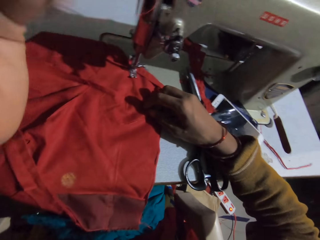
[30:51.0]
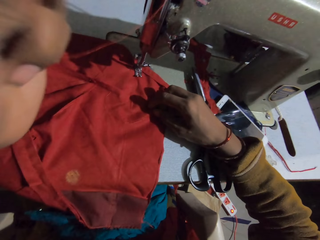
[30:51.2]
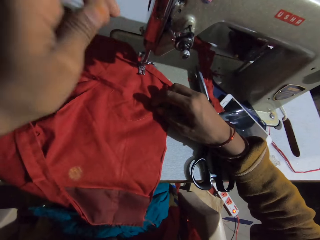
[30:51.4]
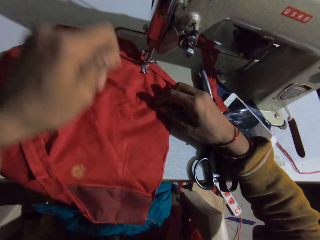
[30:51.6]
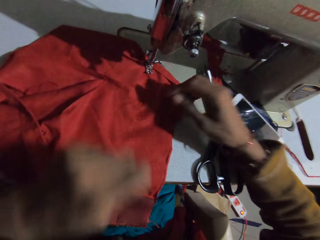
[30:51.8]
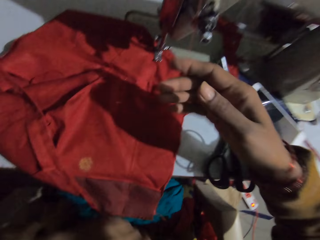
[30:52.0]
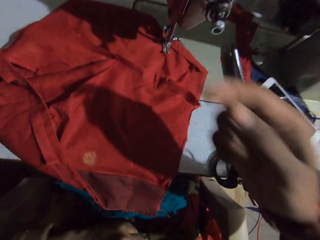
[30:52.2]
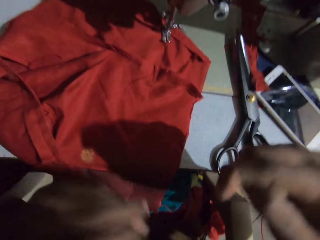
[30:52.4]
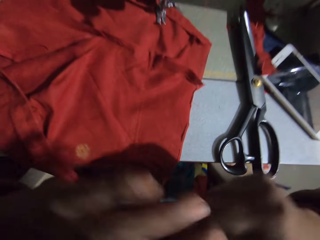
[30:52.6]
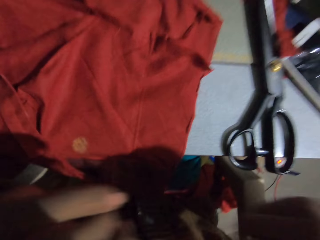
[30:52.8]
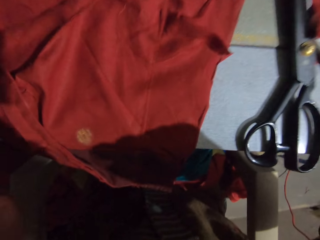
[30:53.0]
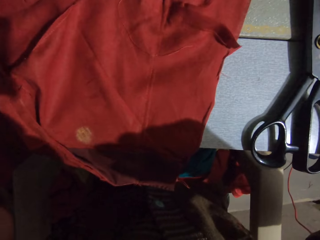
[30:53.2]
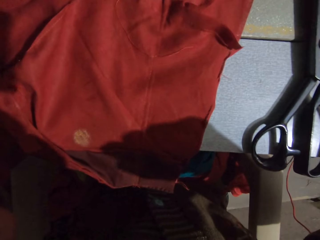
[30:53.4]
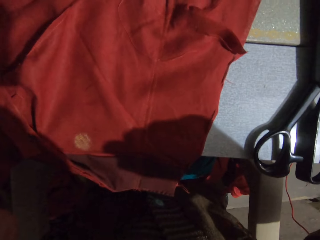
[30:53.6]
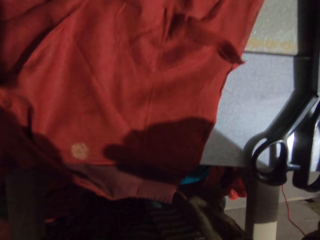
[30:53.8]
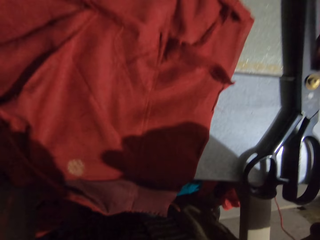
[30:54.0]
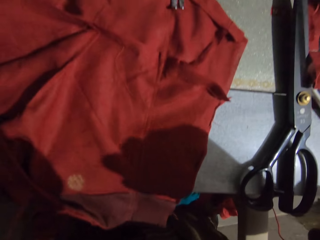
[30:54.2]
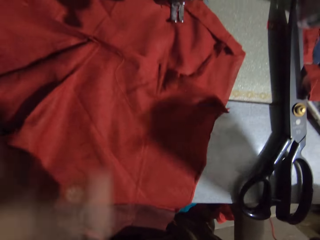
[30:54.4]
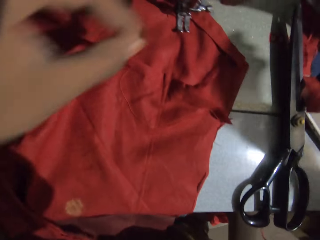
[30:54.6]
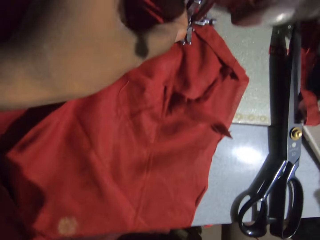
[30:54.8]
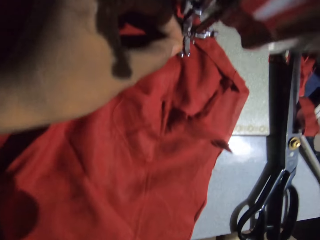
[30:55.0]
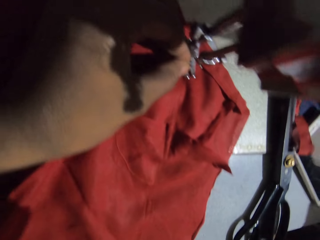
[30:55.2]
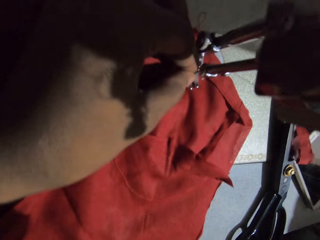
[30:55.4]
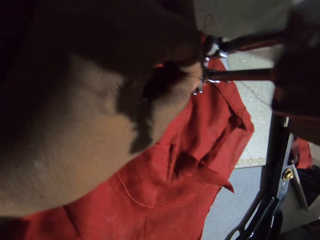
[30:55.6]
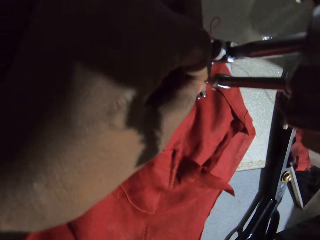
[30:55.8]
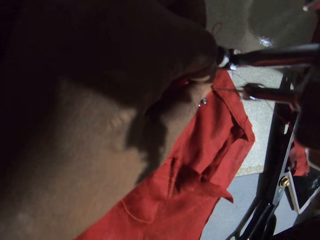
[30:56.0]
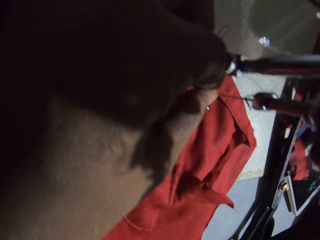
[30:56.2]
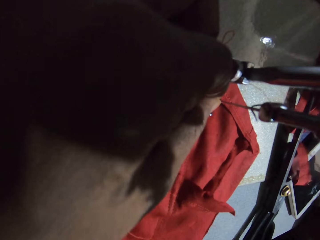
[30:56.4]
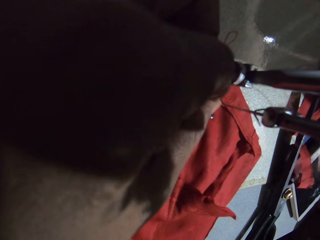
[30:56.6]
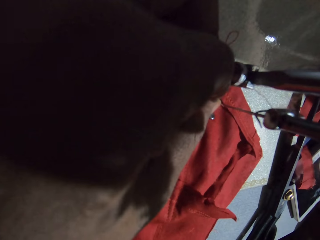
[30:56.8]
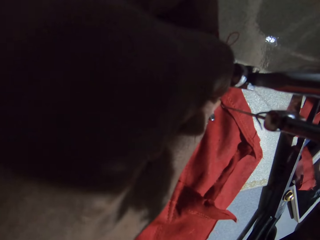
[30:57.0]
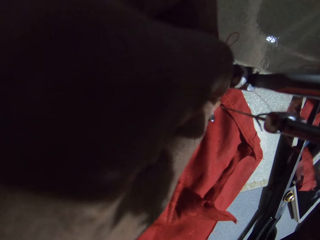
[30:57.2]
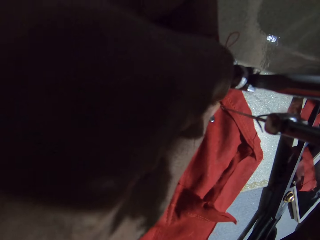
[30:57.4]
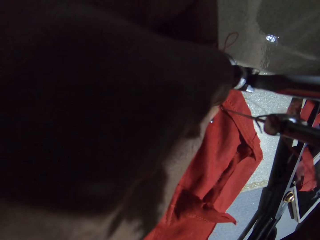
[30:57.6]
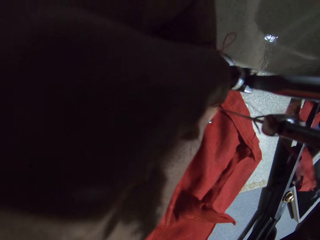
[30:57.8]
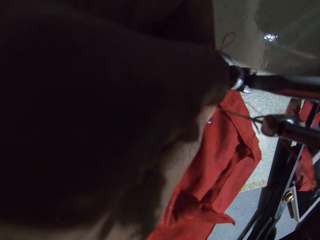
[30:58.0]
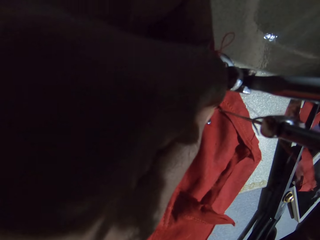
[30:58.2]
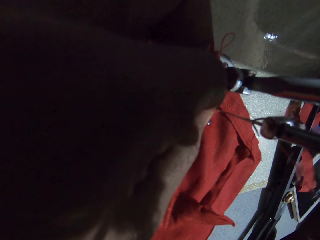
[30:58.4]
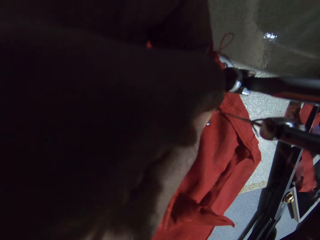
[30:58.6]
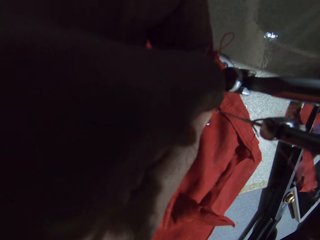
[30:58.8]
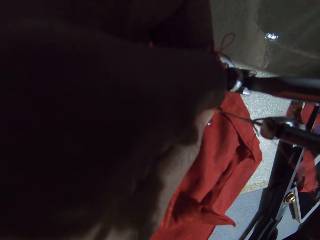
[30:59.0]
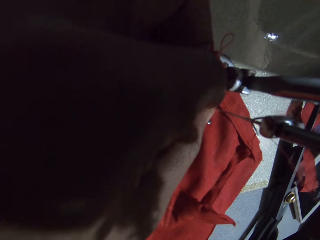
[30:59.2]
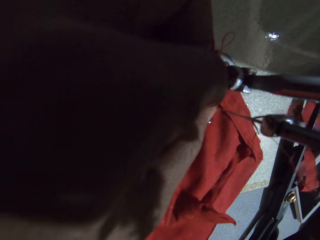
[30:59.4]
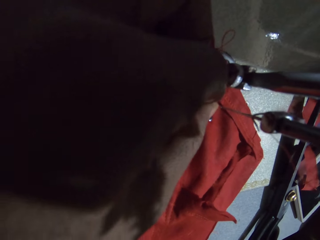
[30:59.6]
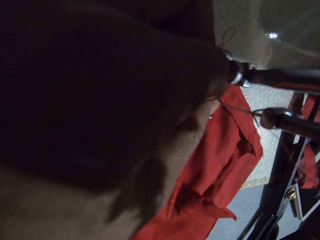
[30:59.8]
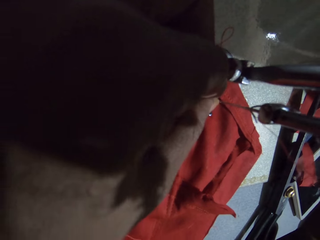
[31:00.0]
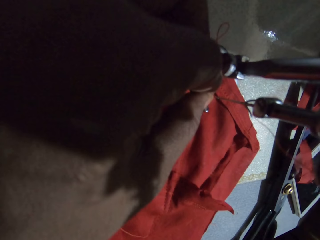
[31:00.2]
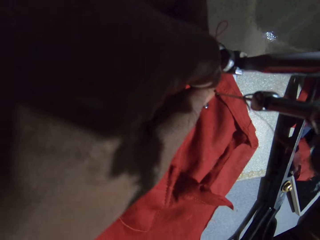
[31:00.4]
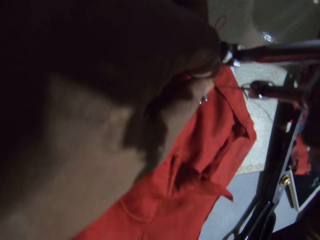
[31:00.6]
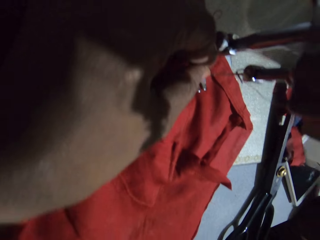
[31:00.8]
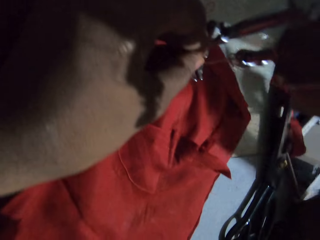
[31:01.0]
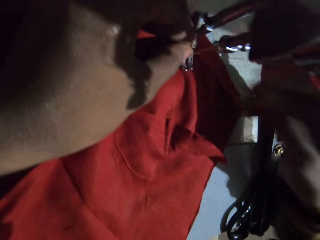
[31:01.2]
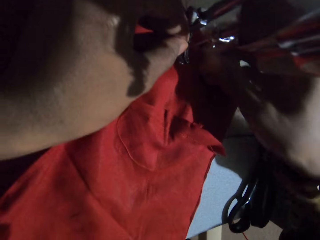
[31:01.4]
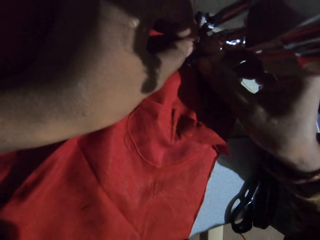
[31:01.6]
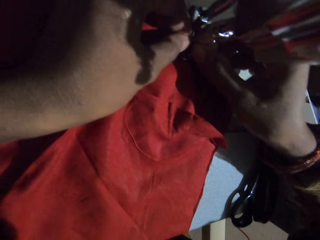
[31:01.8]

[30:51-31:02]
The camera wearer holds the thread. They pull the string on the sewing machine. They sew the cloth. They put the thread to the needle.

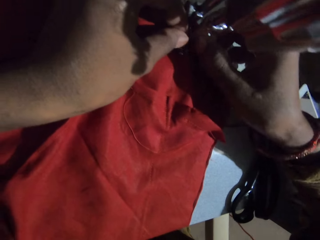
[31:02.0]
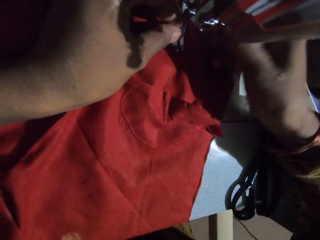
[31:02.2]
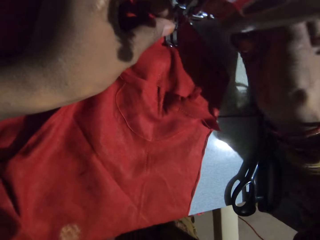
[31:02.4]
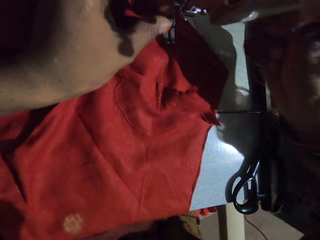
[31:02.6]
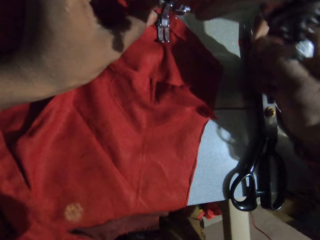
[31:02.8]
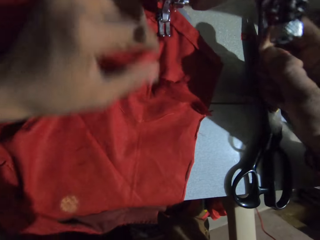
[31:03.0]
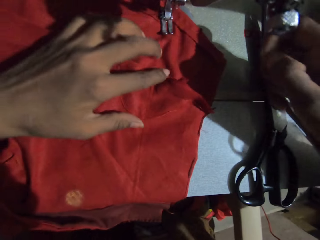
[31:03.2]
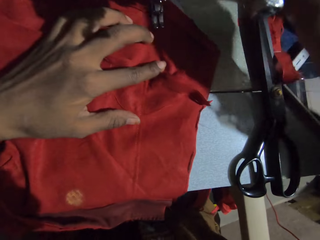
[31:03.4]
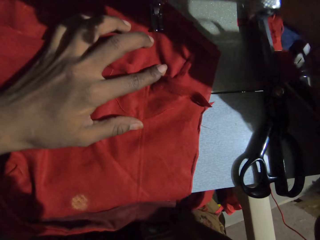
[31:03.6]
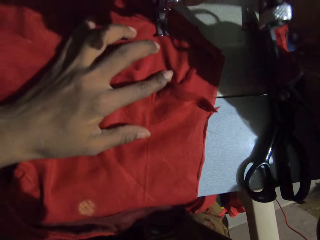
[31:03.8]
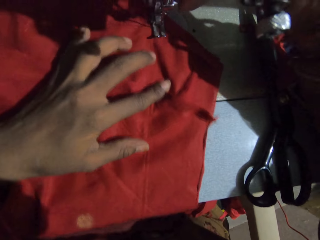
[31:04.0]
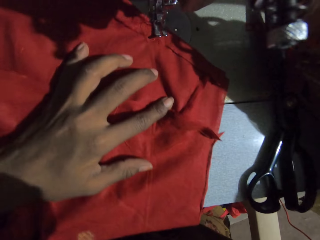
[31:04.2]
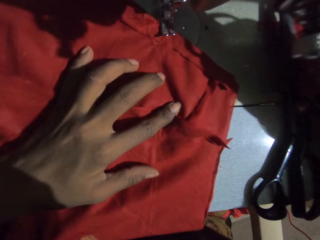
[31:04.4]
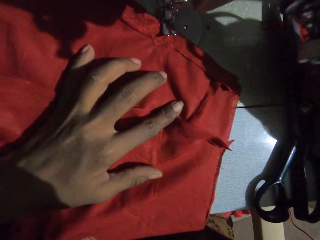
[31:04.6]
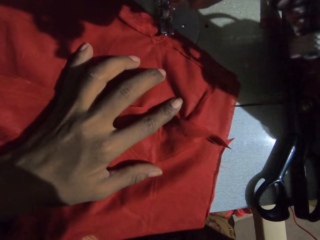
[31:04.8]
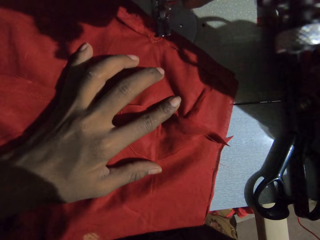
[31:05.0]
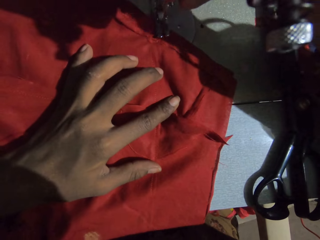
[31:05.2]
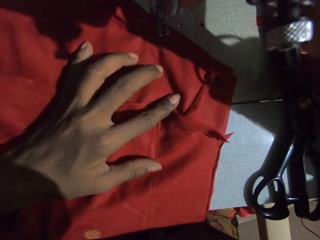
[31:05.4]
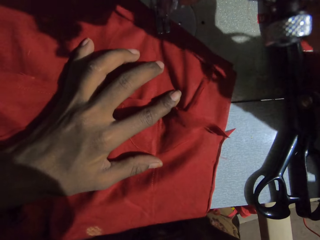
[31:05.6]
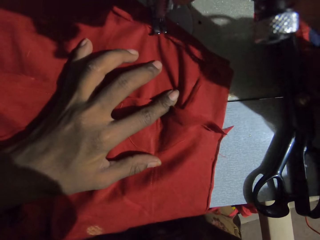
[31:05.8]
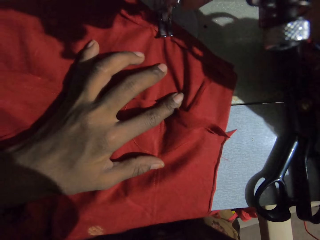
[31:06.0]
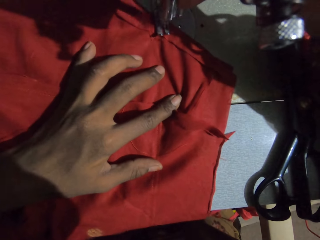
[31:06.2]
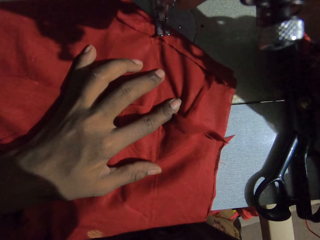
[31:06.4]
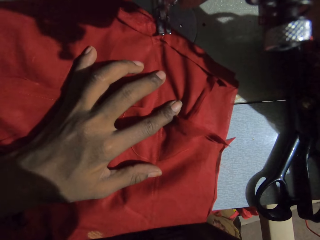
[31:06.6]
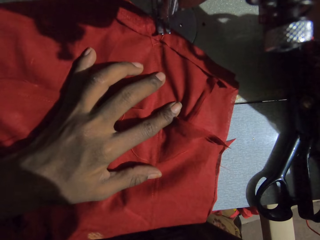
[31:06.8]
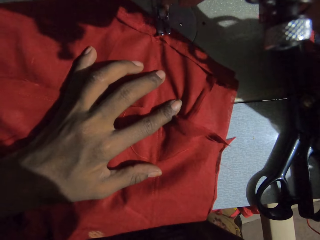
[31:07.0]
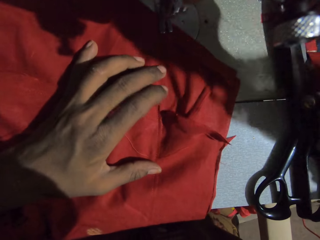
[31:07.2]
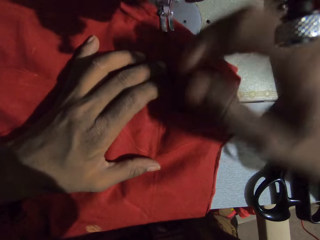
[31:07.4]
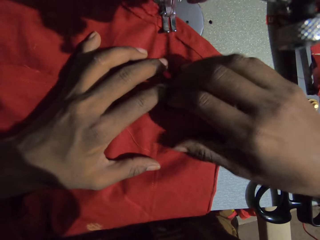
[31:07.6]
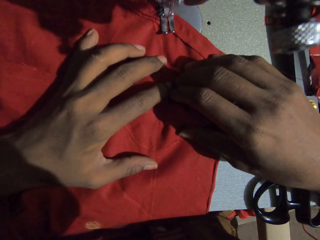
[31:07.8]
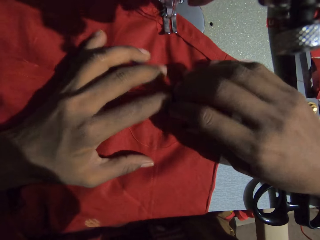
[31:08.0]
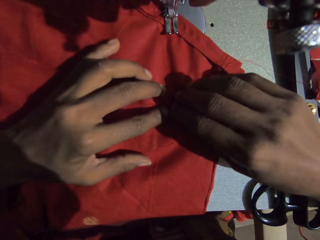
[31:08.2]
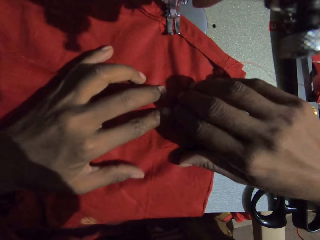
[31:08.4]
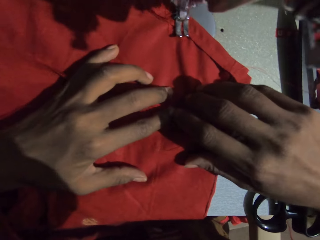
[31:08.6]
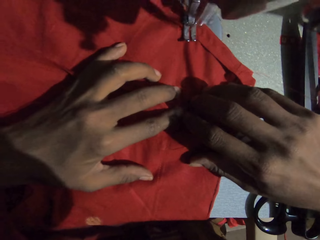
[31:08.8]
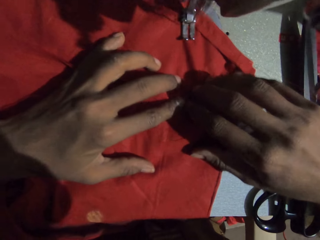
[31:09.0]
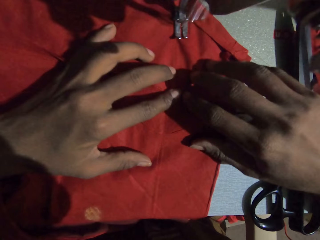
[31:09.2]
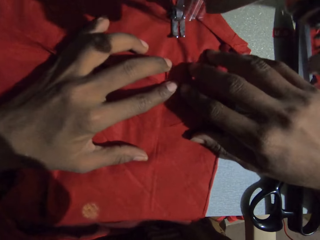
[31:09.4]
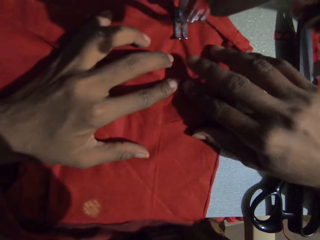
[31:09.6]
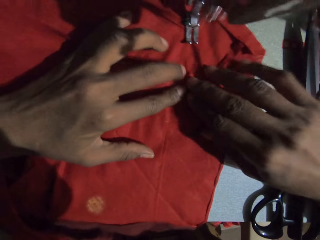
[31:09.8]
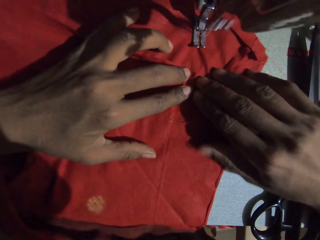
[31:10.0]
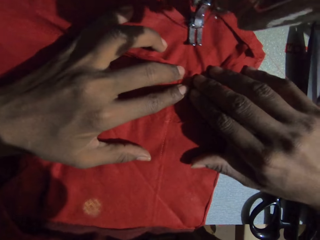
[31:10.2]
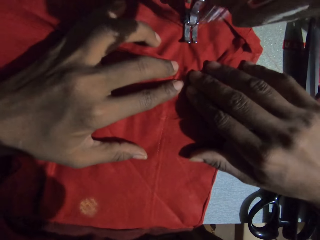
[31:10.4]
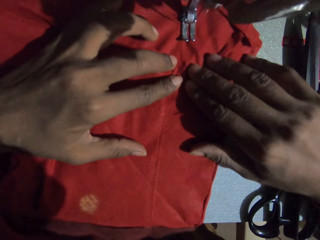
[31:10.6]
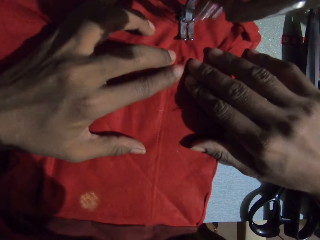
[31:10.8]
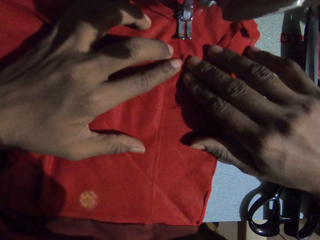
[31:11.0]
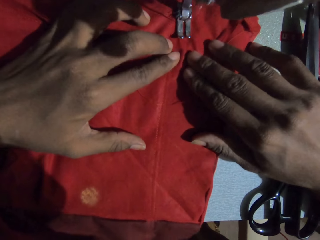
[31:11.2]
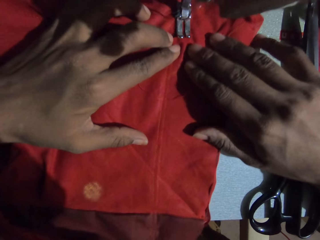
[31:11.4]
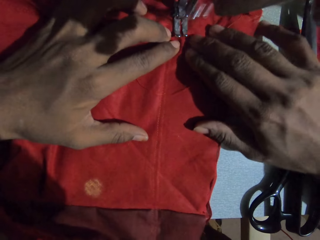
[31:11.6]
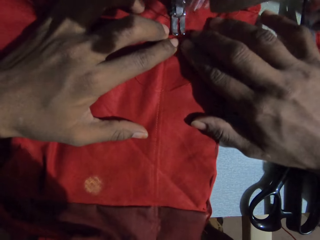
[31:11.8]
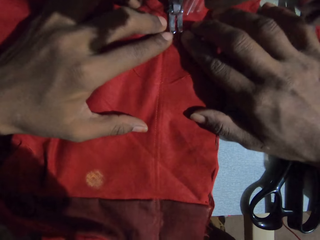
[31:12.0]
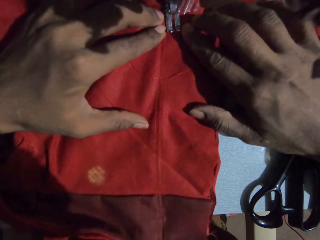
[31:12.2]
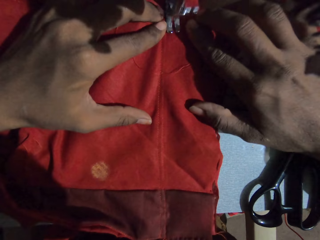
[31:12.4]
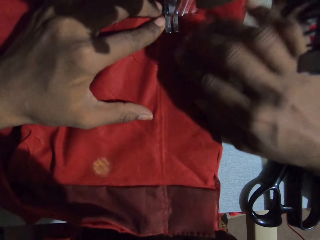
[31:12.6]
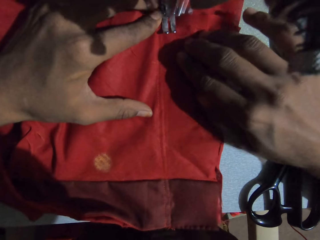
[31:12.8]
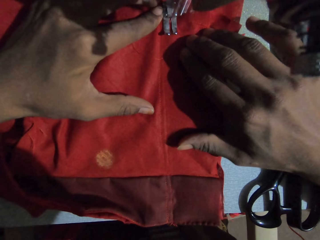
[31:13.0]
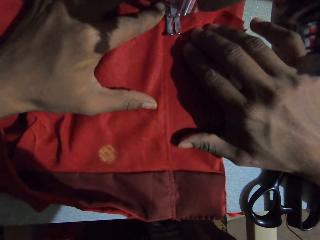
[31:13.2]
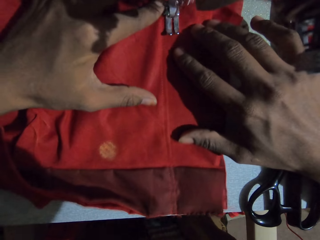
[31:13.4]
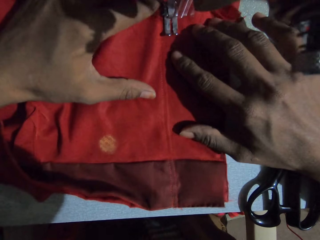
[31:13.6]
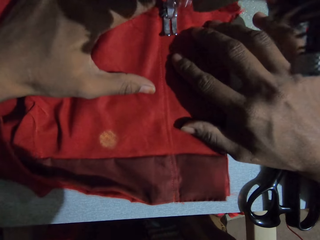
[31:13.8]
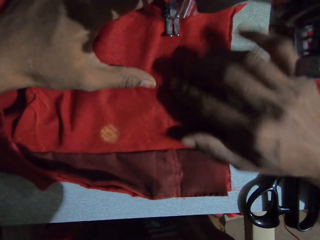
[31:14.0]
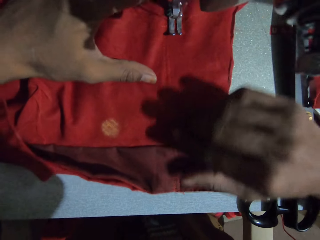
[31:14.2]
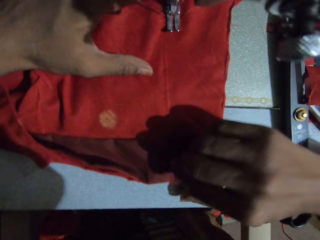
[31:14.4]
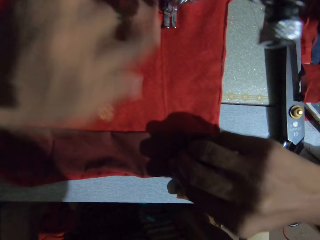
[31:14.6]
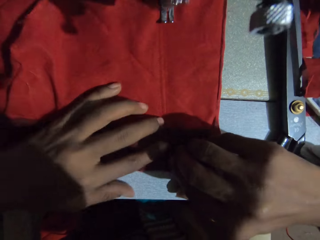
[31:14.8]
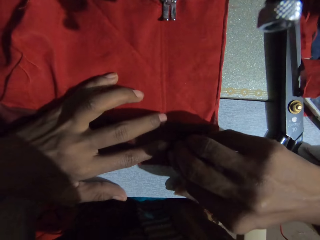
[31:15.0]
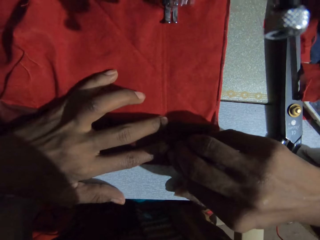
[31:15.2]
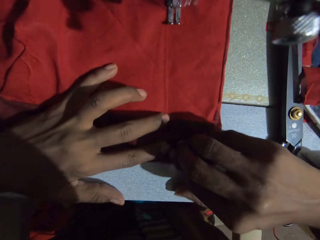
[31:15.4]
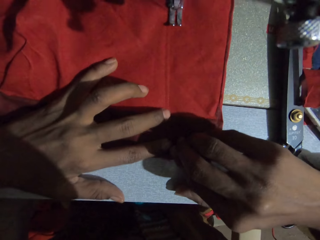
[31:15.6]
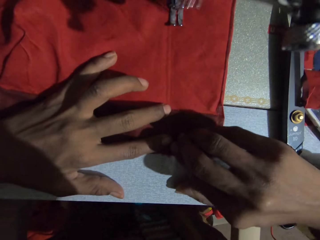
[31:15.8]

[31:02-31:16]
The camera wearer pulls the thread. They sew the cloth.
